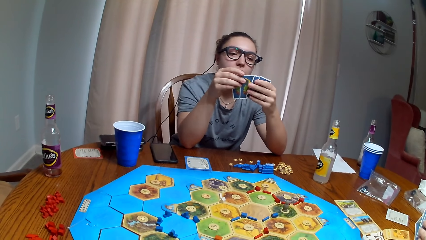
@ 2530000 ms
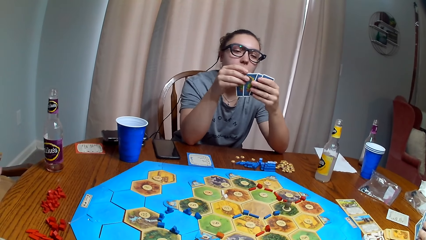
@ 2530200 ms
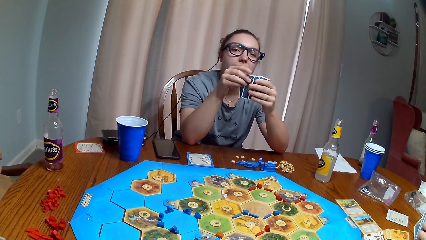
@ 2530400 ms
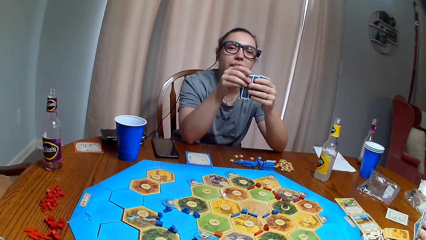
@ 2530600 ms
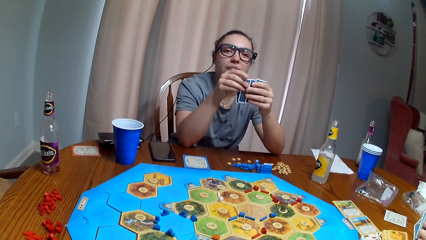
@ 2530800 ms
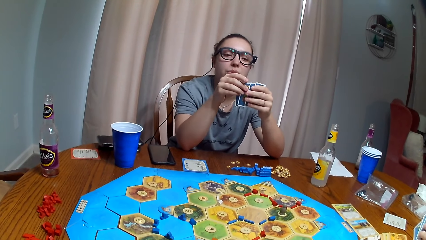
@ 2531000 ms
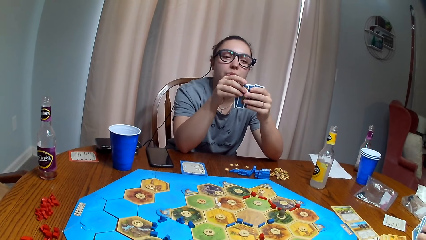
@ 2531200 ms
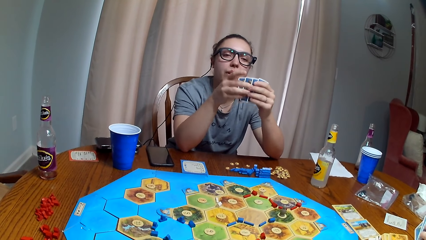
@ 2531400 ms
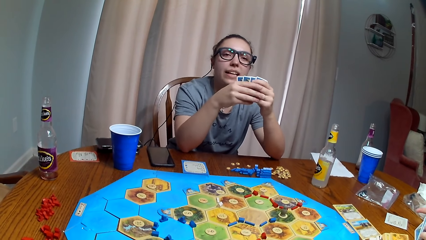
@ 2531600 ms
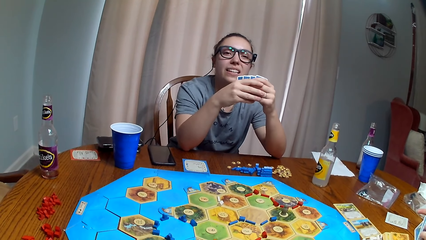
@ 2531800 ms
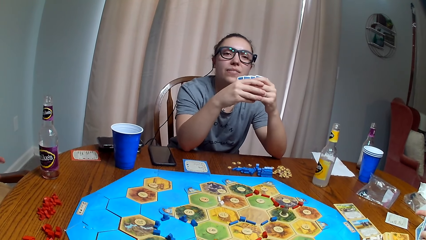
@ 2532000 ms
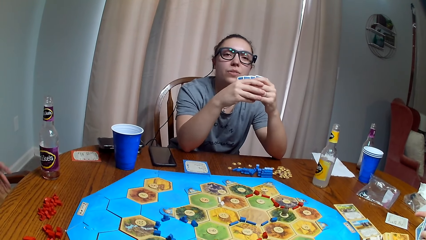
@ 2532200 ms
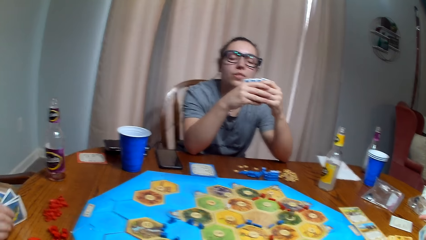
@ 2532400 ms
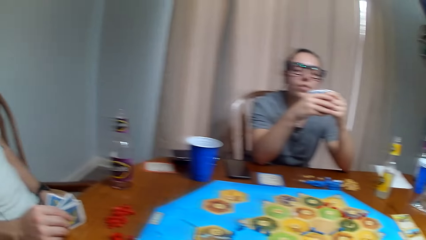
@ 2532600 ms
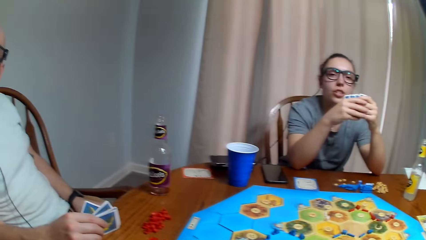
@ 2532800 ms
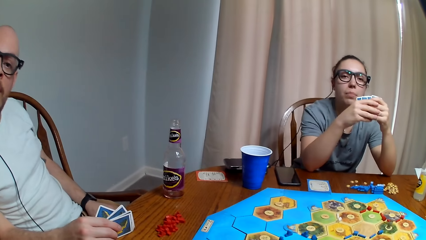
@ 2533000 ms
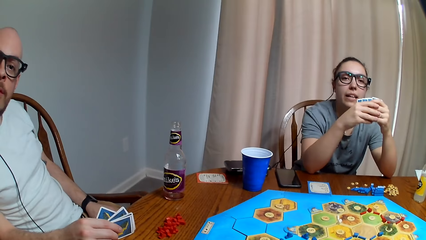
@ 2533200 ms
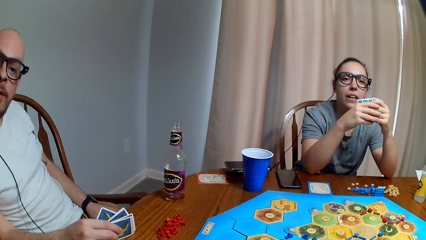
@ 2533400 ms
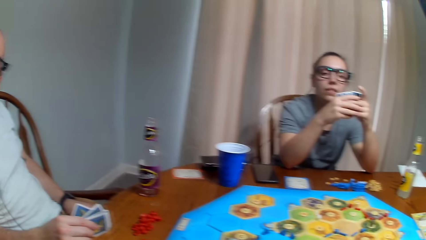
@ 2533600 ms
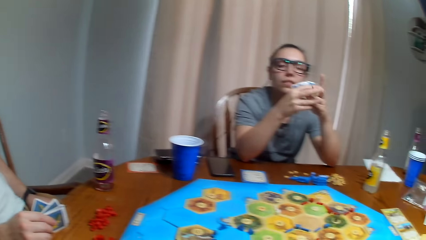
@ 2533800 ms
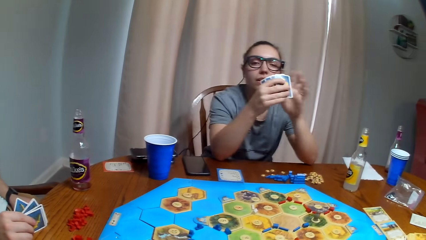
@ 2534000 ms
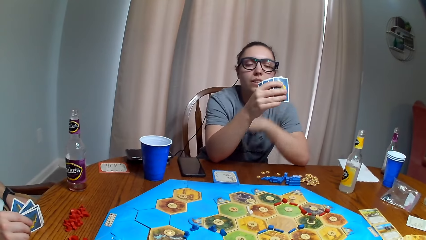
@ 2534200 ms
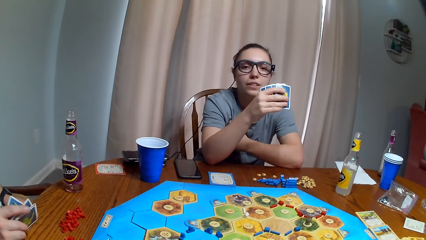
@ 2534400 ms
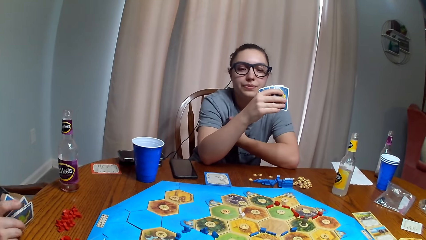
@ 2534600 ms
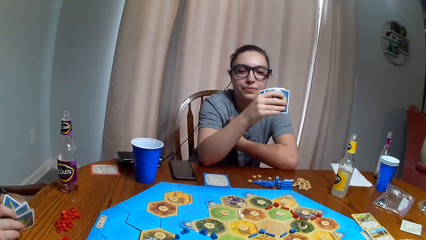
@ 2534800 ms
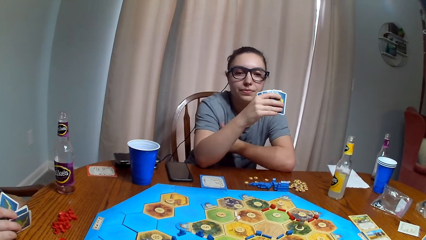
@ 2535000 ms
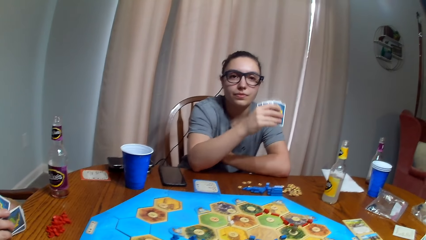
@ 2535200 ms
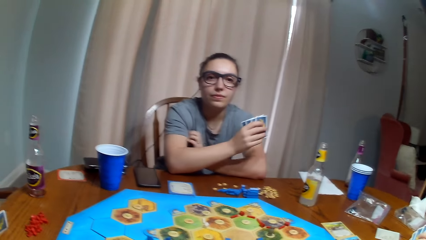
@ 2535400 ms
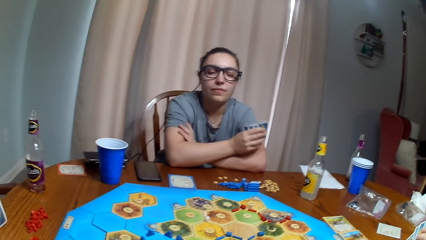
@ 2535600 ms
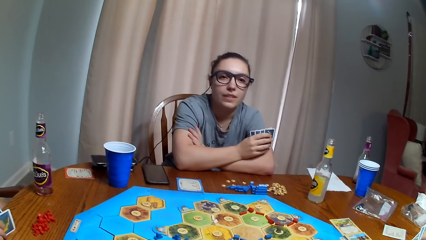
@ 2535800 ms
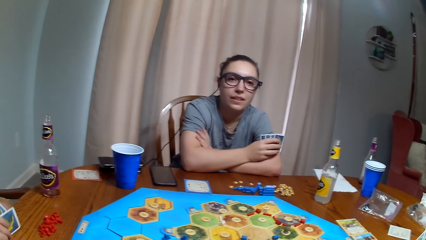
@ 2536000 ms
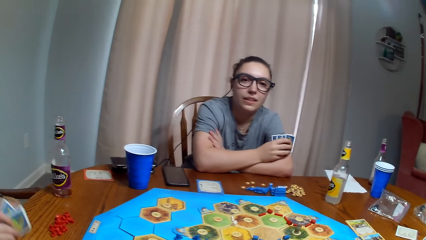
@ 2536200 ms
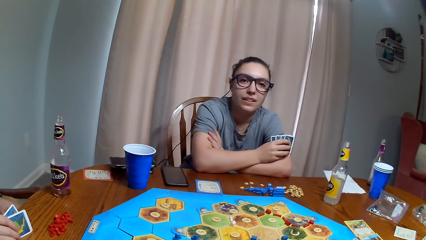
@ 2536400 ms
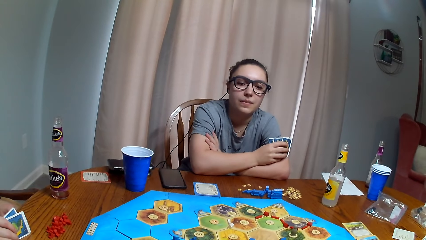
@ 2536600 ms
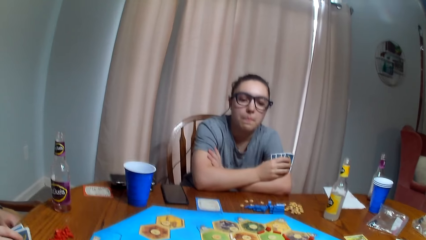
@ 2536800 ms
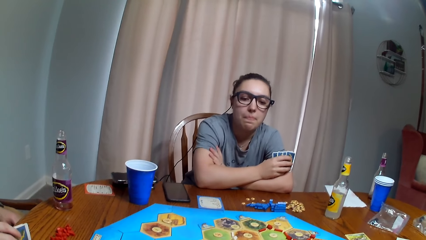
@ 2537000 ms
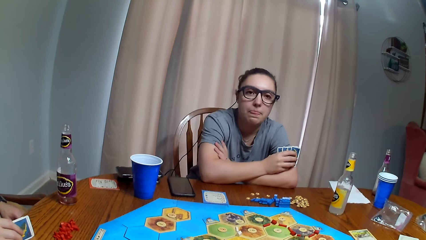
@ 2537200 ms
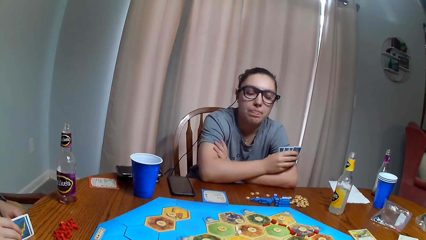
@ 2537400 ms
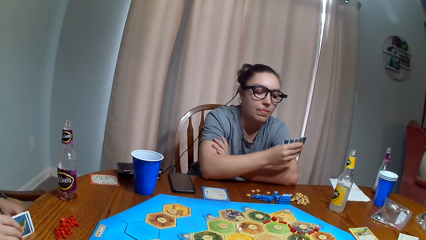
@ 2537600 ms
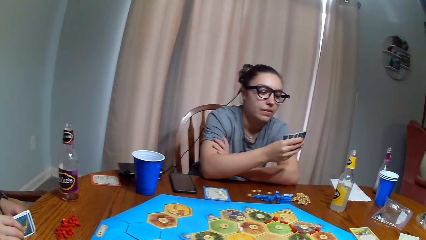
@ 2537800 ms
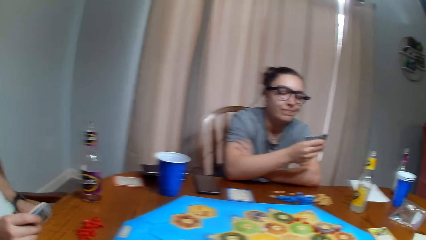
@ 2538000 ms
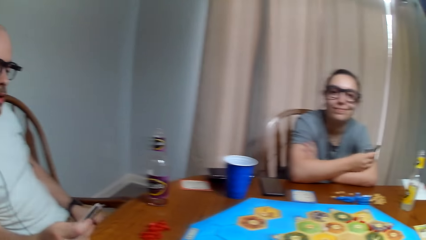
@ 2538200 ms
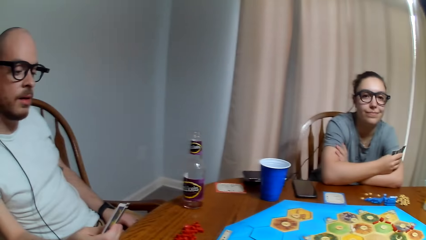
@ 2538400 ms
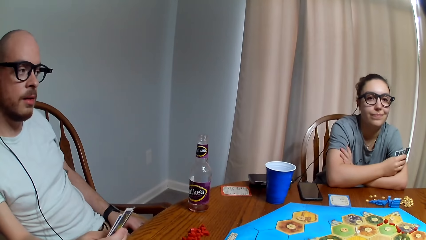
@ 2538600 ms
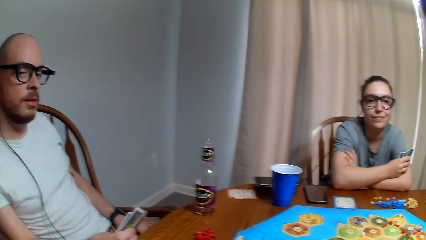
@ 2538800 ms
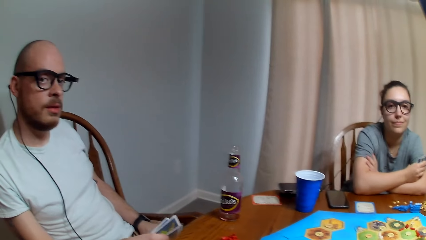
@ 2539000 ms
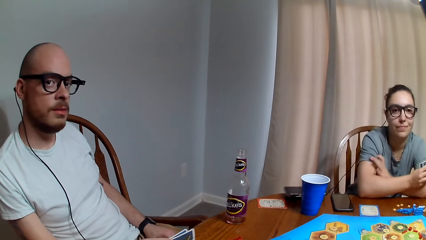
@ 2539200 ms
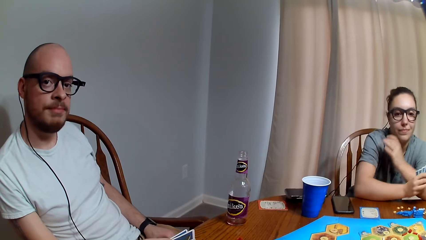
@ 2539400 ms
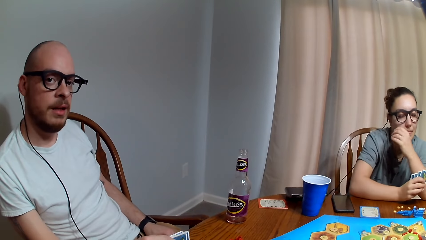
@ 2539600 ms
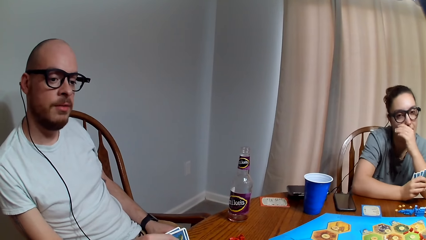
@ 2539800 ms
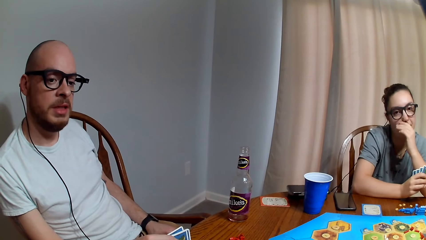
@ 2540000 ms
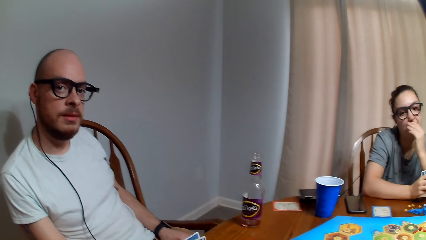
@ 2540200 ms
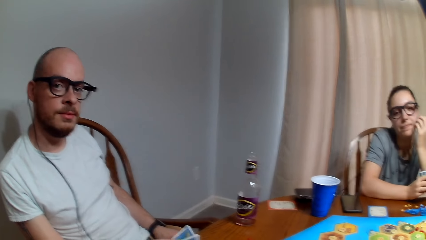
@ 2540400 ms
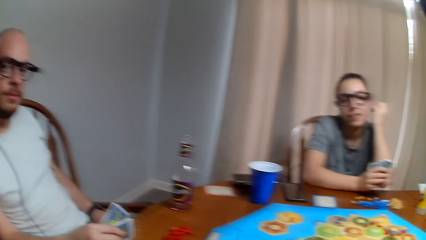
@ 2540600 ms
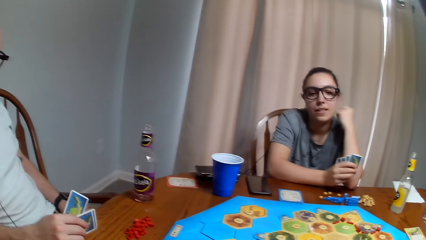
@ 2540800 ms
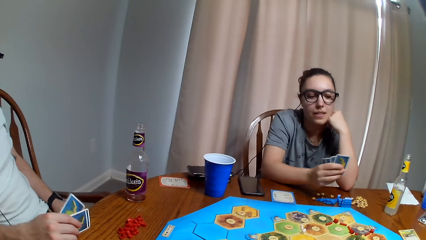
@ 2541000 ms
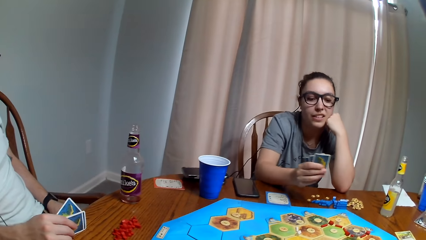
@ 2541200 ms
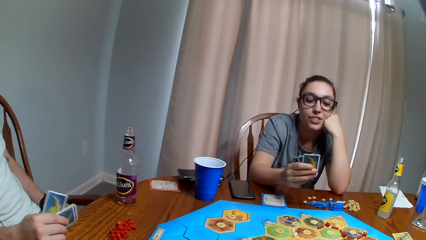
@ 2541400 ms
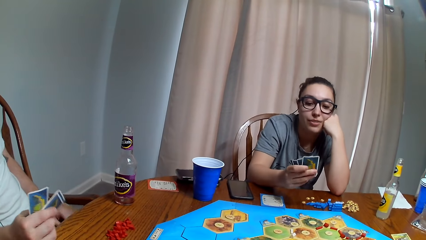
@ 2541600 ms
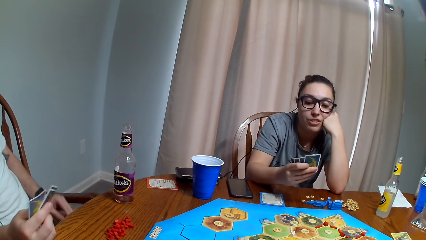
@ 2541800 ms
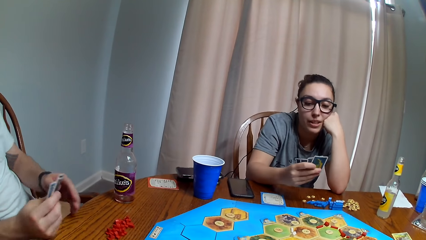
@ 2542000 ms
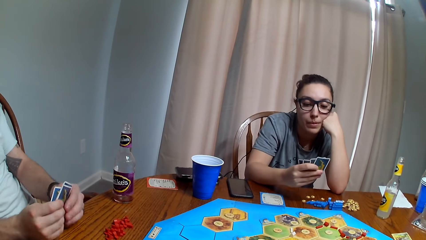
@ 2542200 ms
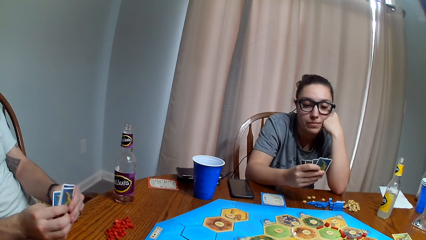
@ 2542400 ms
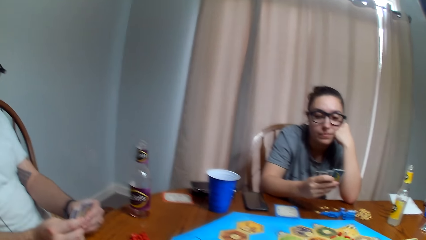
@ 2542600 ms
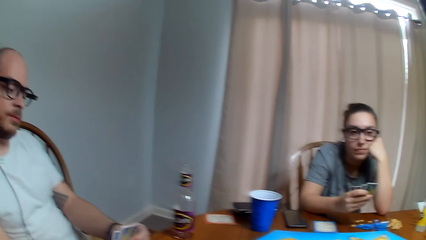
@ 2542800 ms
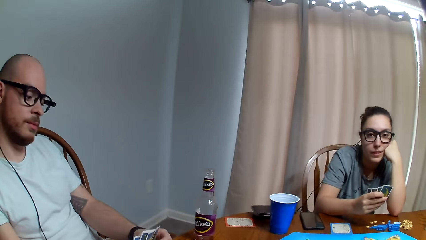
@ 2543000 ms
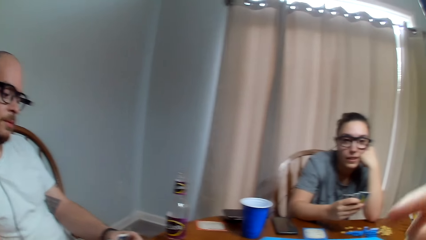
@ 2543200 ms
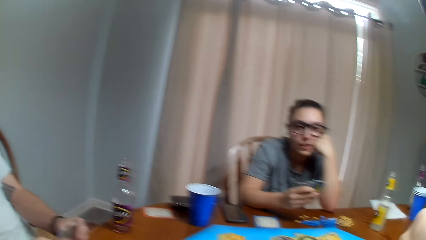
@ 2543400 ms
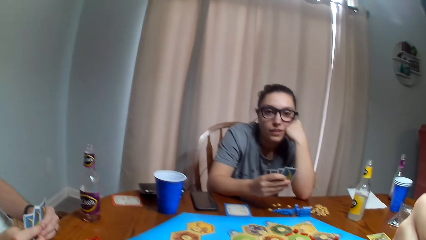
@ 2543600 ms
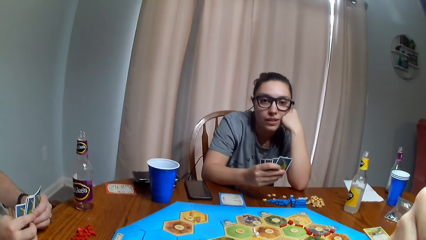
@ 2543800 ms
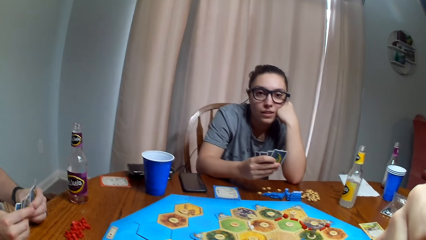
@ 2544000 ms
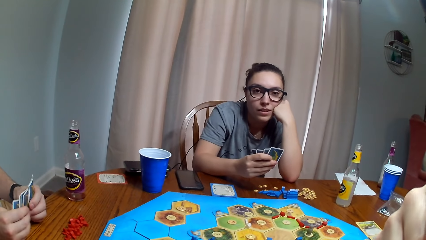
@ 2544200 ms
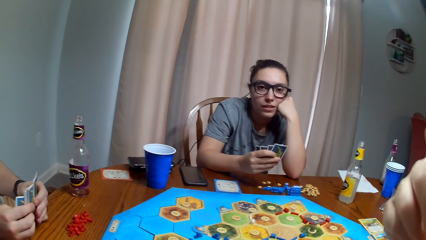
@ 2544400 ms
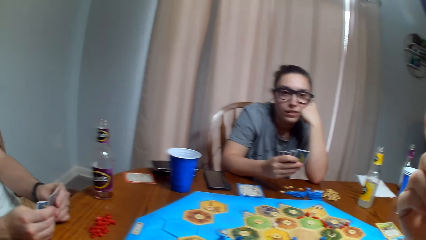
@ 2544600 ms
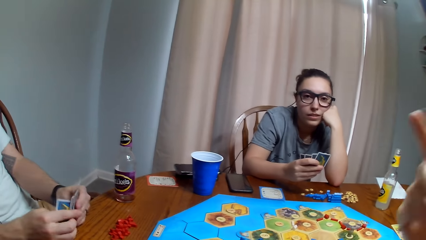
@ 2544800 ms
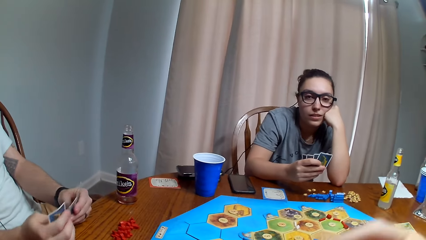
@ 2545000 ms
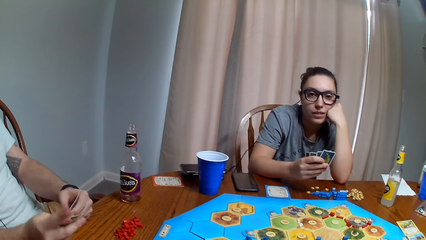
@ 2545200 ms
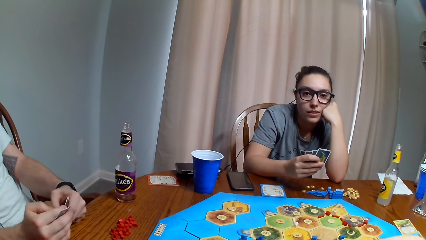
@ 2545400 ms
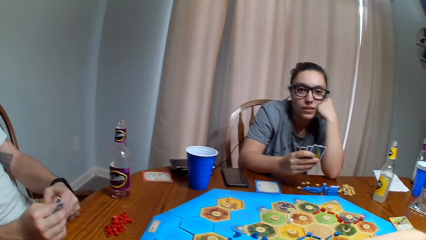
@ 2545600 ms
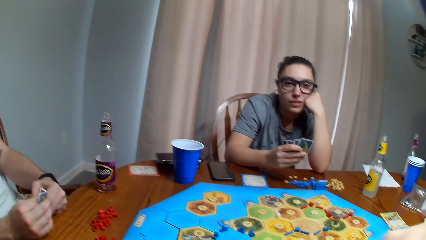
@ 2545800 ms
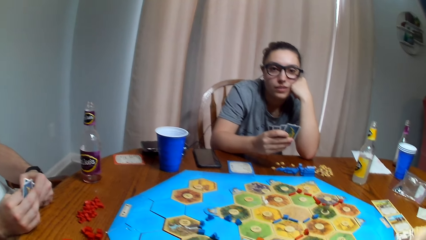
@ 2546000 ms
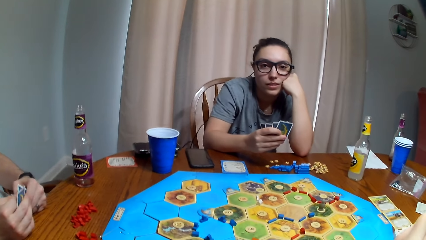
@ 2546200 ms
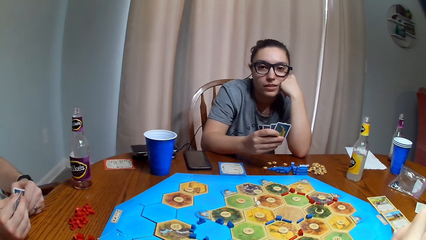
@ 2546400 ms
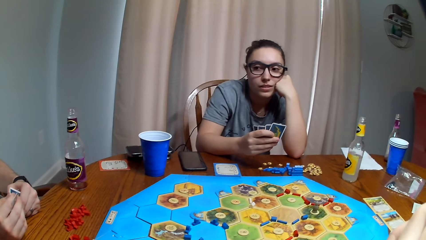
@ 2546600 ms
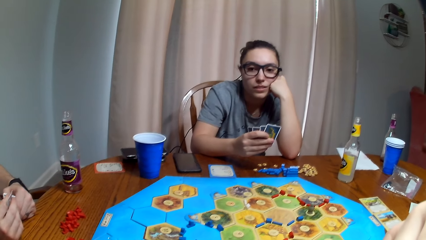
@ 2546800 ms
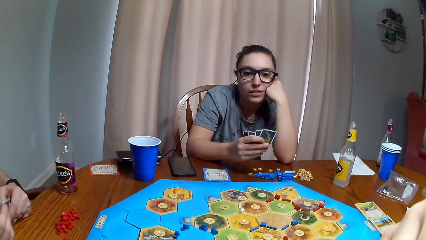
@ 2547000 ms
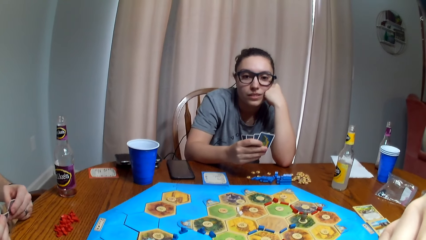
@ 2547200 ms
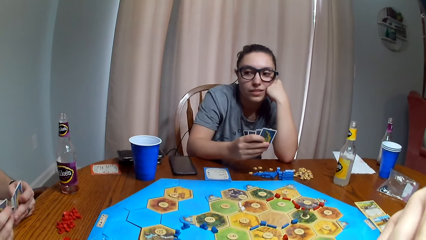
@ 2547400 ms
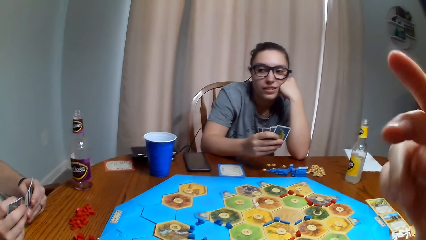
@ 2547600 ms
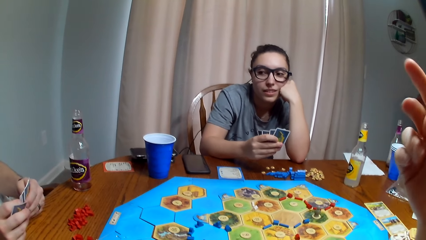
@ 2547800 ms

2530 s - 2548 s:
The camera wearer dialogues with a woman. Another woman folds the hands together. The camera wearer dialogues with a man. The other woman touches the face. The camera wearer moves the hand.
